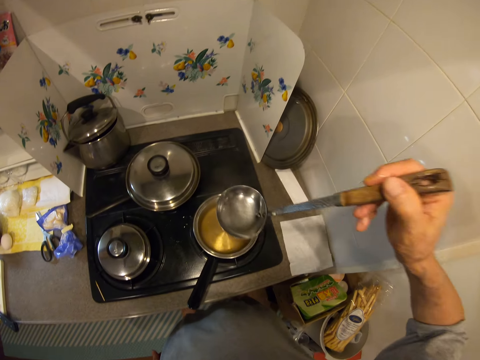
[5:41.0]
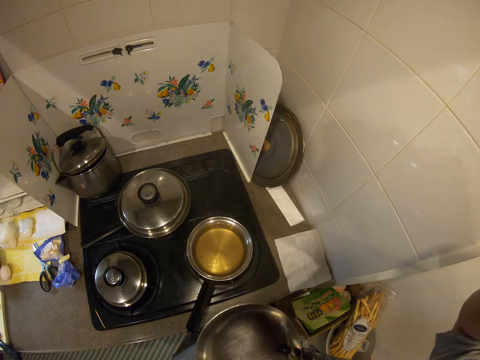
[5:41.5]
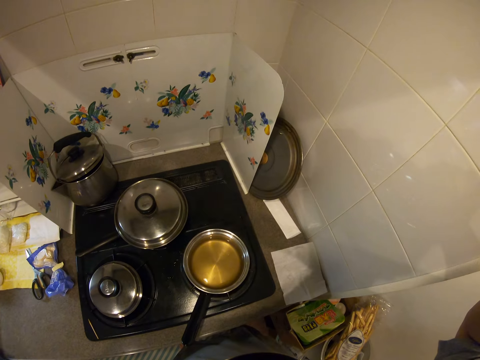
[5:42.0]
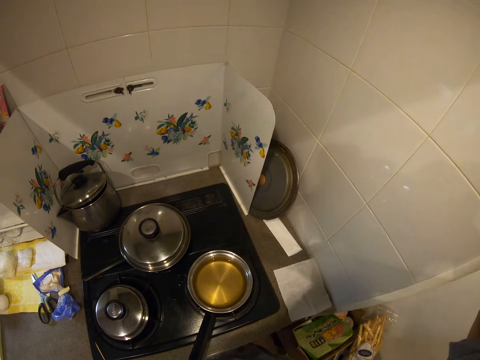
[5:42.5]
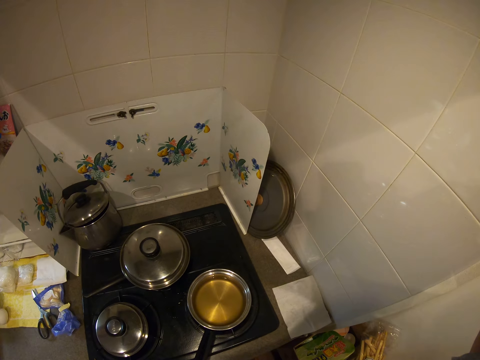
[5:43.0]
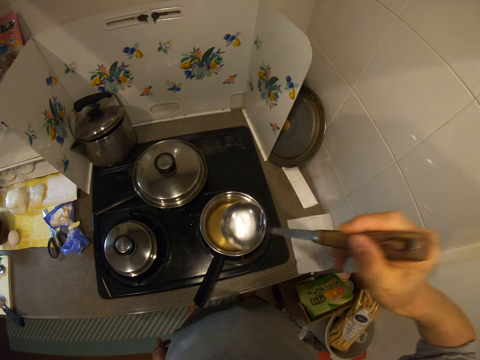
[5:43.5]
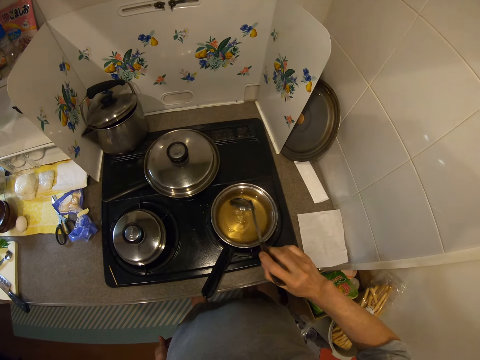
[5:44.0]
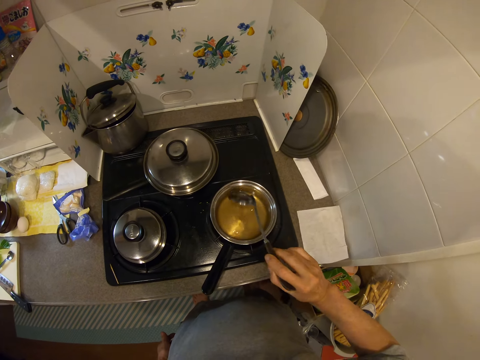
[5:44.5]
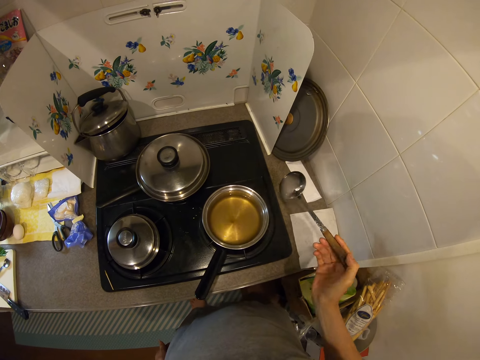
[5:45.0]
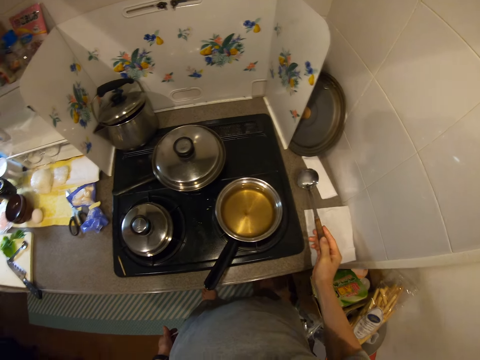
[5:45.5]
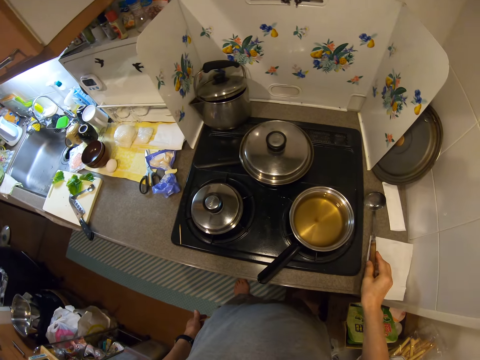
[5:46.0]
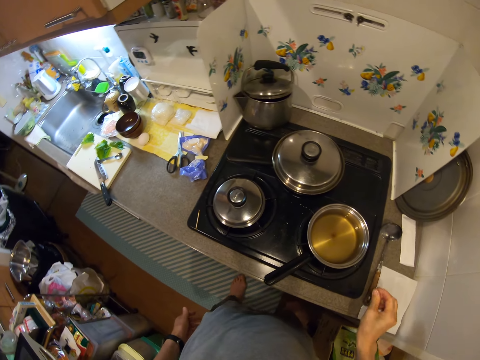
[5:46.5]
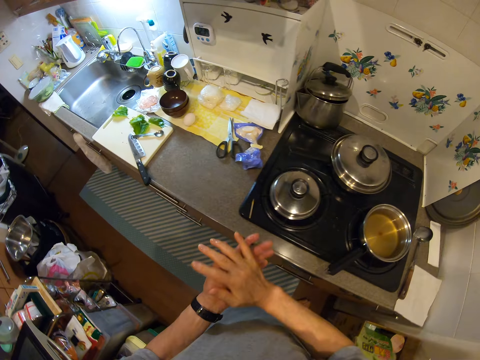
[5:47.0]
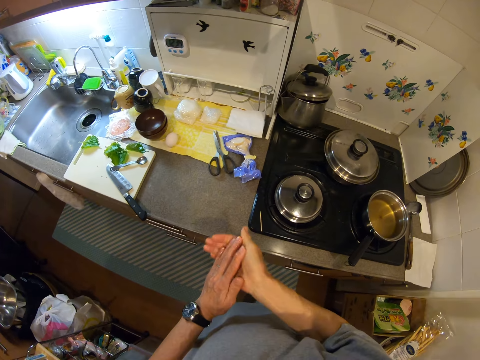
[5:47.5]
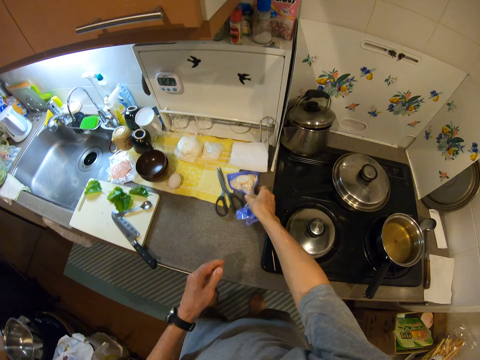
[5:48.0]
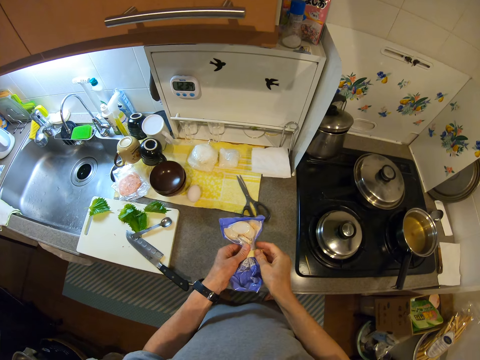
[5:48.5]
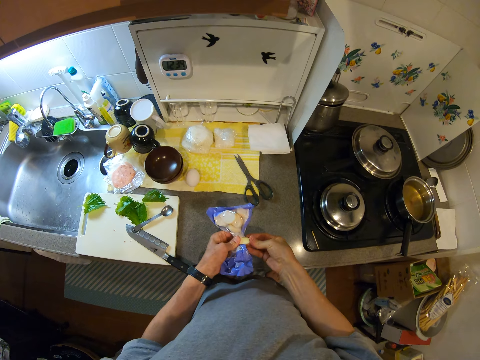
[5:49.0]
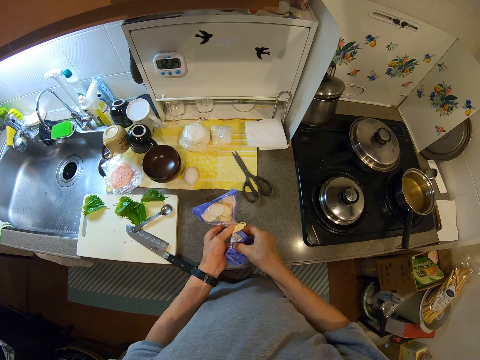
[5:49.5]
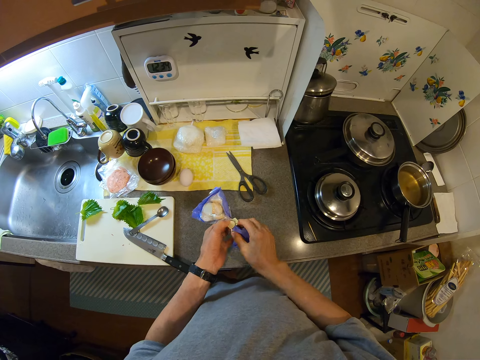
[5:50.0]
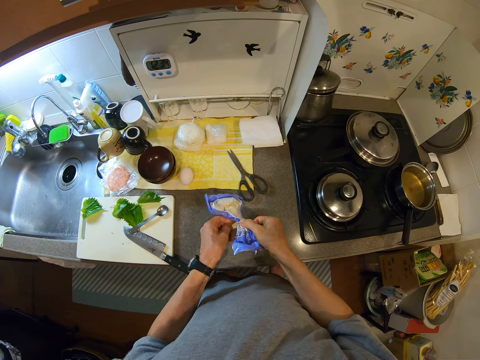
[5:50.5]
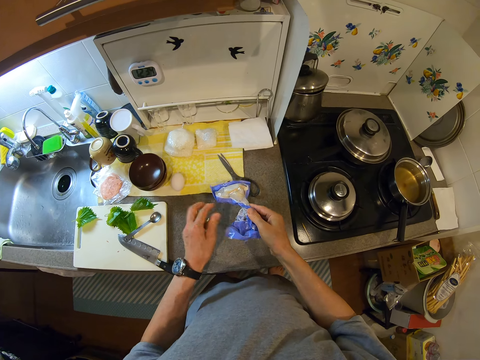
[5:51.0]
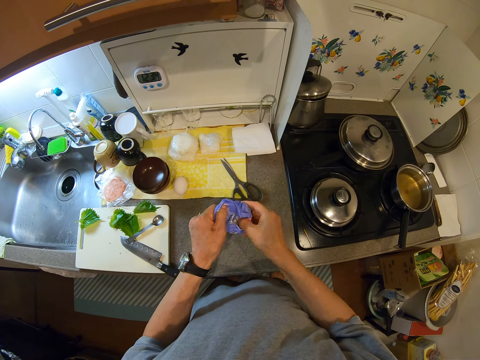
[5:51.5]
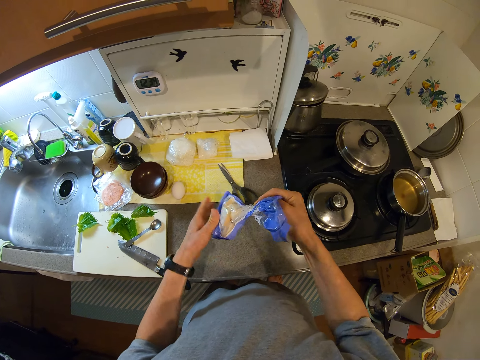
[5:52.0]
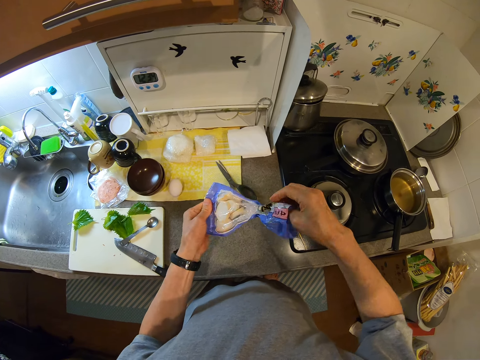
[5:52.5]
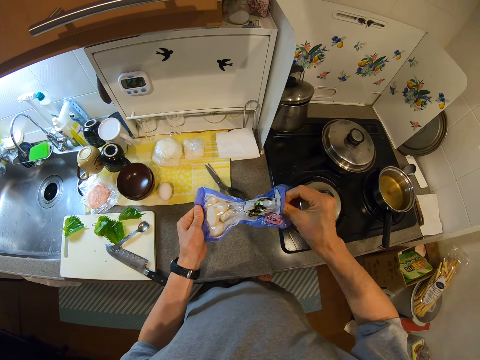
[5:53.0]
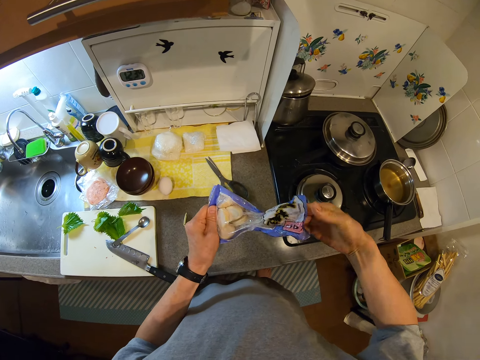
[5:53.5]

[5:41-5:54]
The camera wearer tastes the liquid in the spoon. They touch the liquid with the spoon. They shake the spoon. They put the spoon on the kitchen slab. They pick up a foil bag of potatoes from the kitchen slab. They wipe their hands. They remove a clip from the foil bag. They untie the packet. They open the packet.

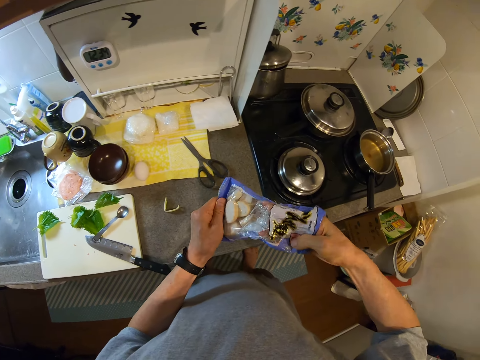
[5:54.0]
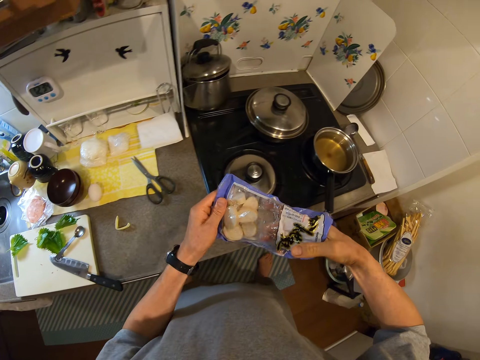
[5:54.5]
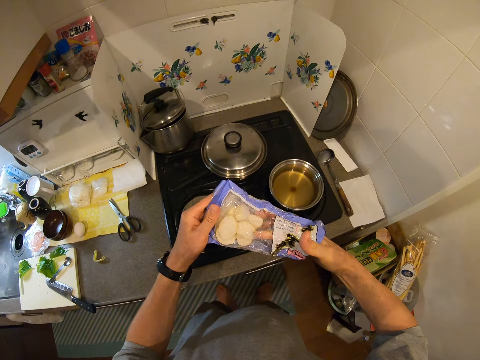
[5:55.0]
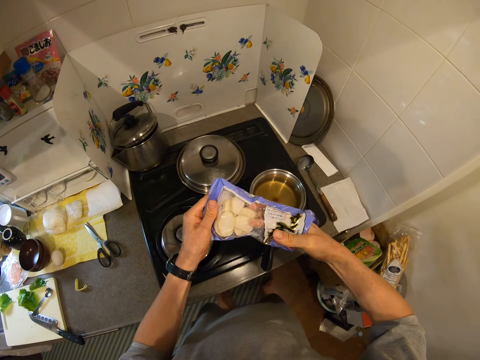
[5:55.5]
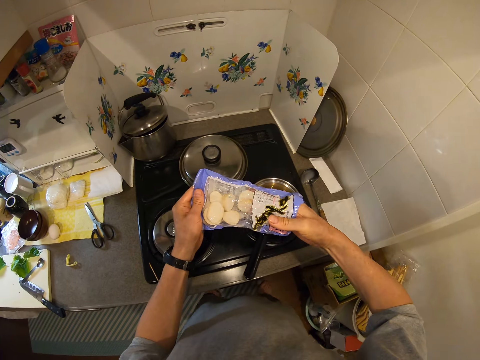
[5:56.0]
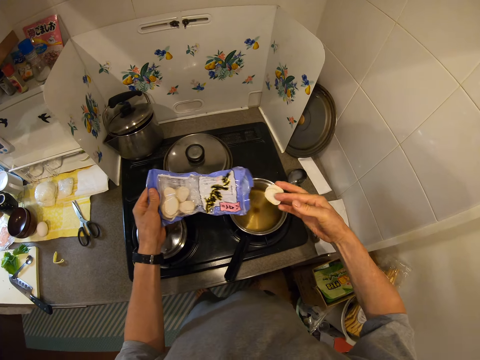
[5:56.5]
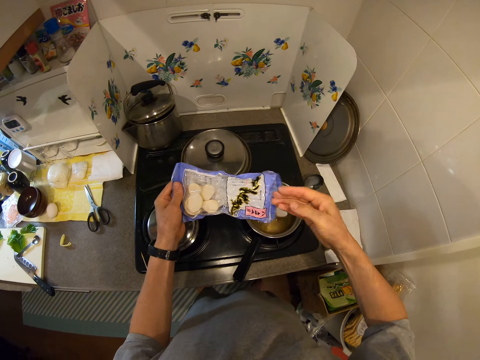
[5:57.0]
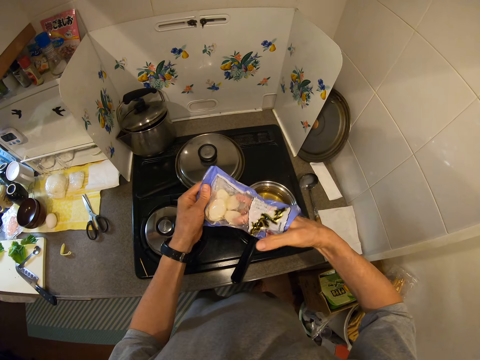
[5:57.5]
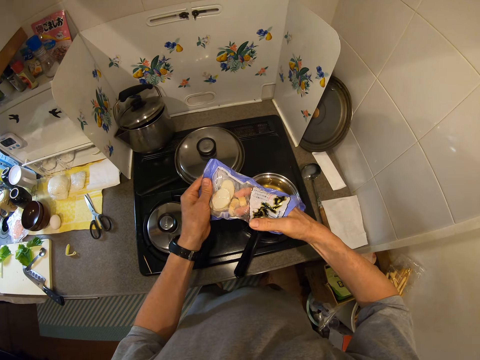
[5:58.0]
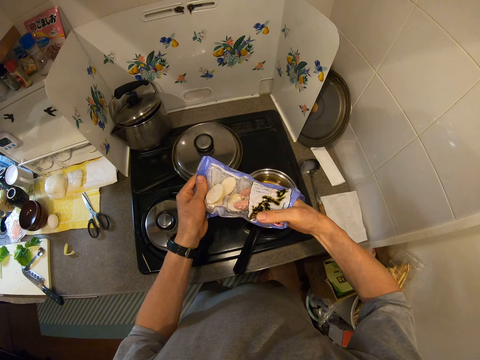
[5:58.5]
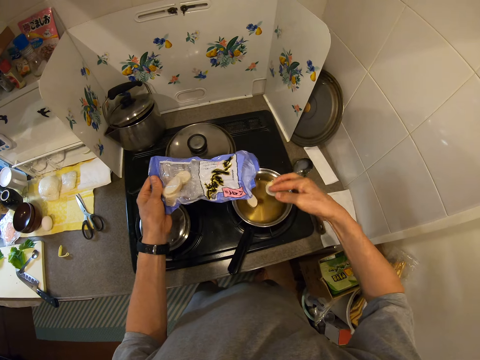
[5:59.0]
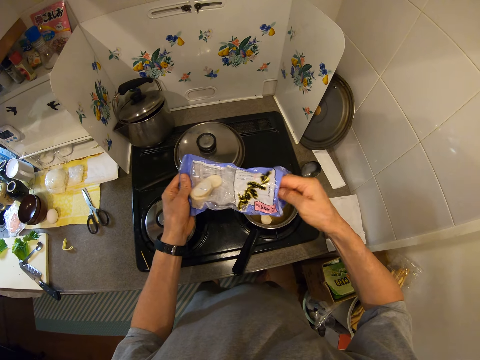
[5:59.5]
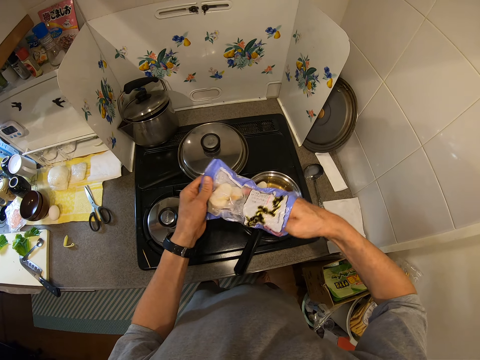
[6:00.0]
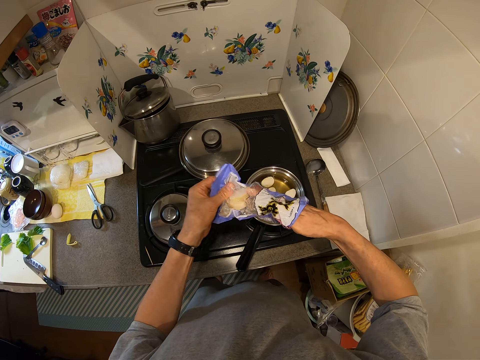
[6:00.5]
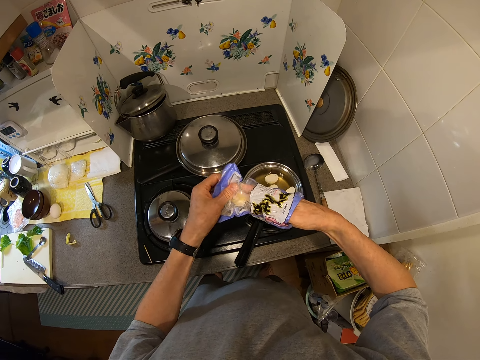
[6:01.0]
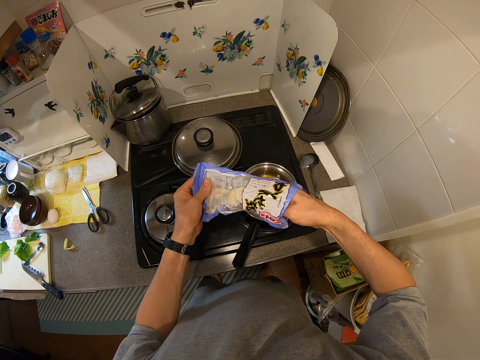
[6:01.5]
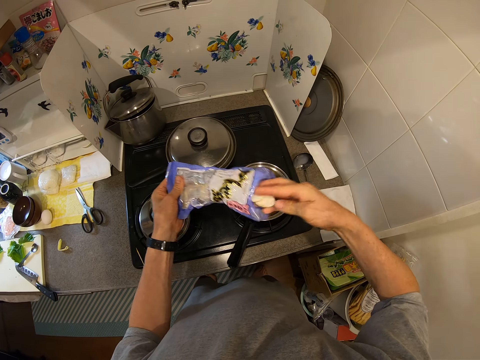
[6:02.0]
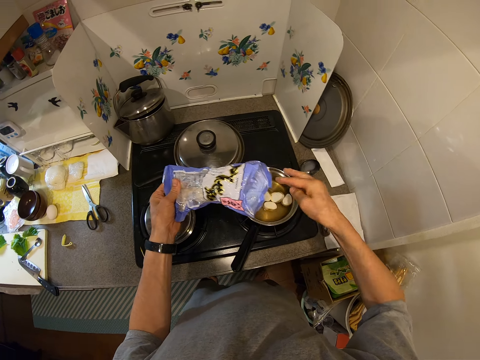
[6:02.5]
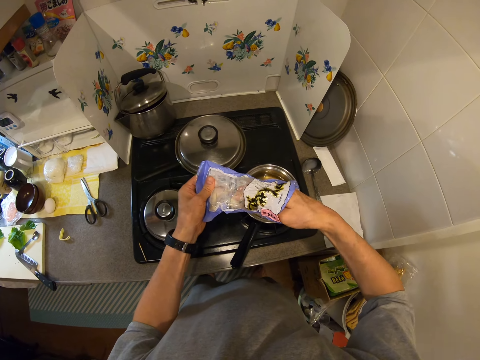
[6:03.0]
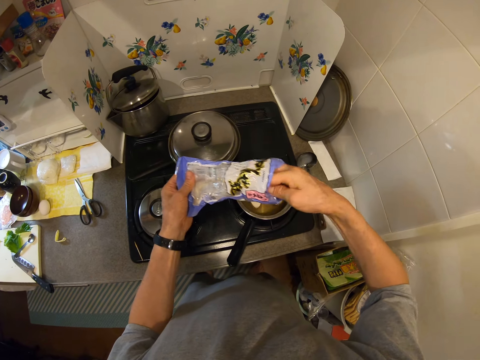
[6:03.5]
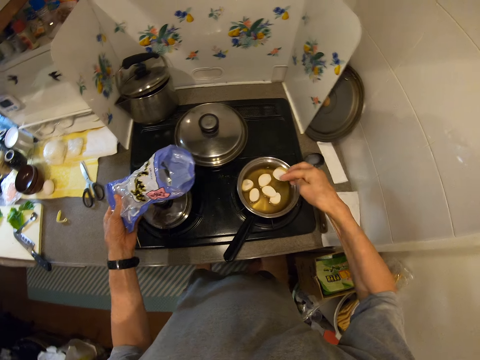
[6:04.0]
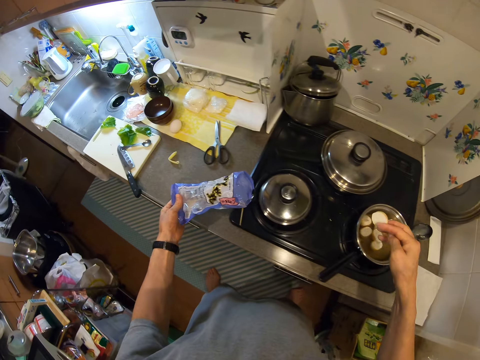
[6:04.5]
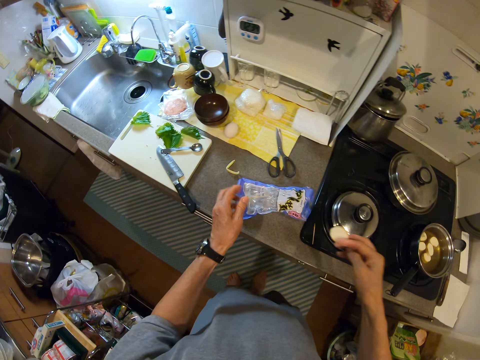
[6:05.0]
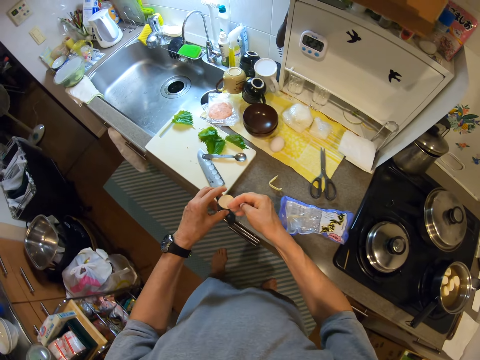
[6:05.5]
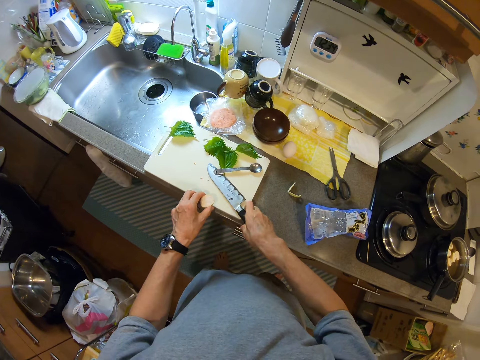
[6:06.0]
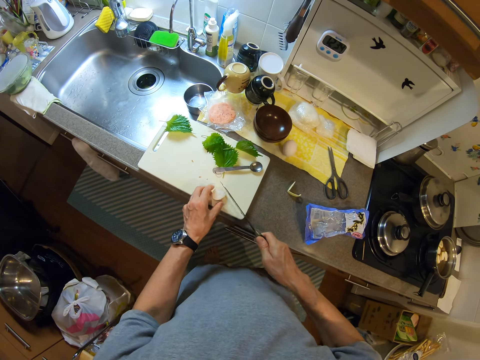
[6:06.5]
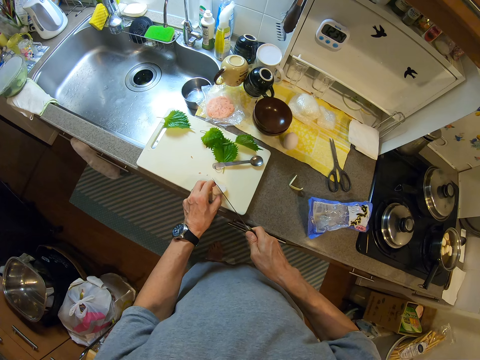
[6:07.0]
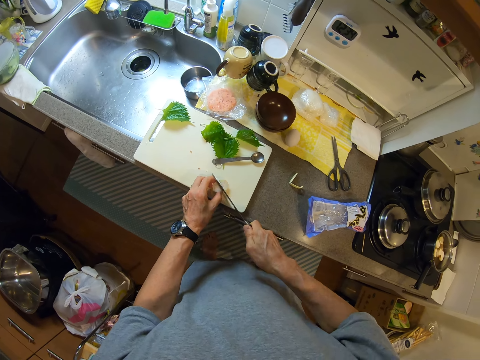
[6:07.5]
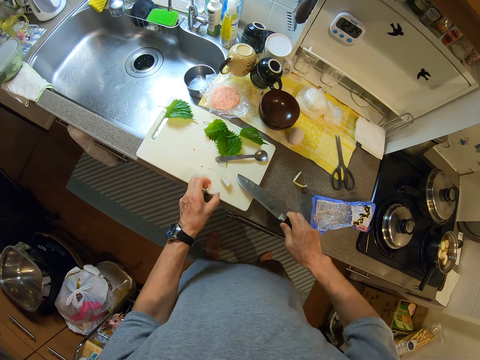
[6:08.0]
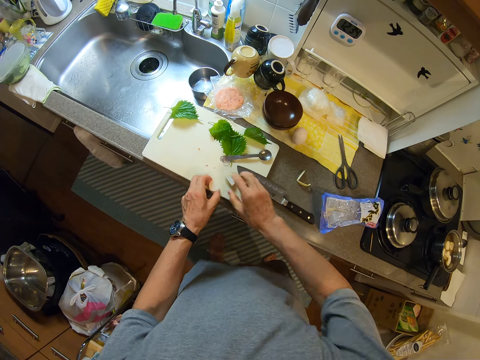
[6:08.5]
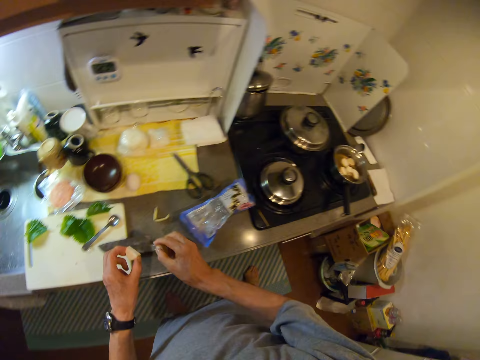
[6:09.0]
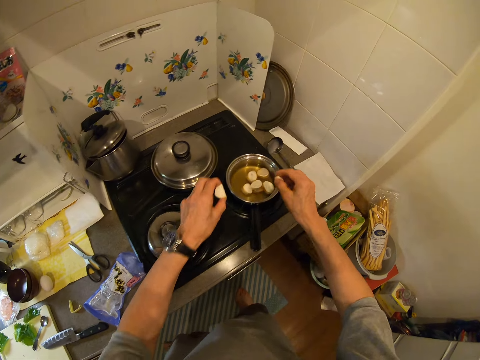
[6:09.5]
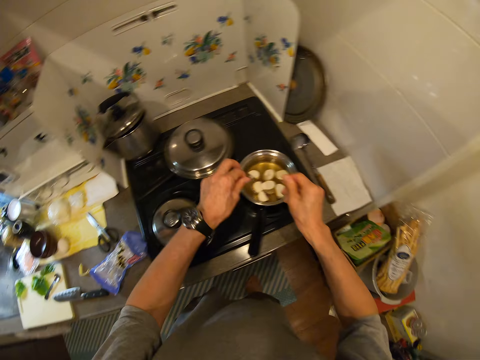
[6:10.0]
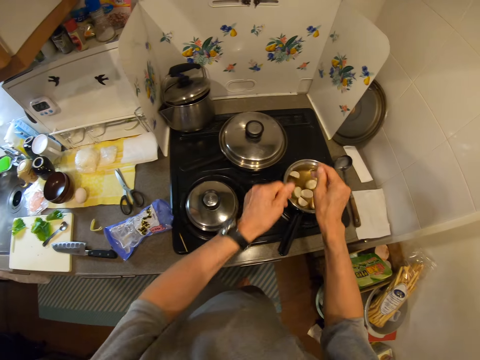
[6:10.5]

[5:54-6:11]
The camera wearer puts the potatoes in the second pot. He puts the foil bag on the kitchen slab. He passes a potato from his right hand to his left hand. He picks up a knife from the cutting board and puts the potato on the cutting board. He cuts the potato into two with the knife. He picks up the potatoes from the cutting board. He puts the knife down. He puts the potatoes inside the second pot. He picks up the foil bag from the kitchen slab.
